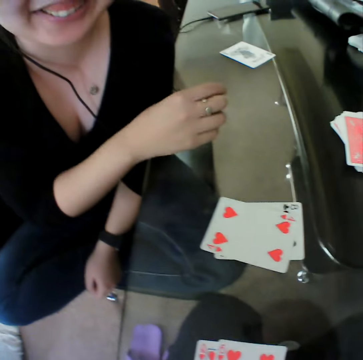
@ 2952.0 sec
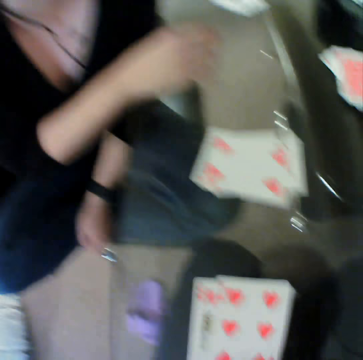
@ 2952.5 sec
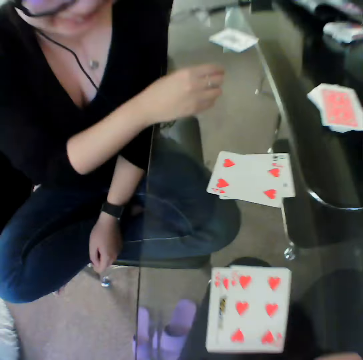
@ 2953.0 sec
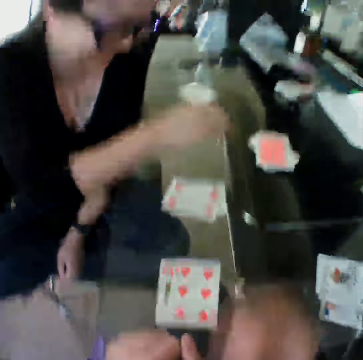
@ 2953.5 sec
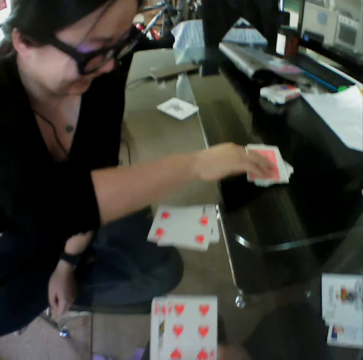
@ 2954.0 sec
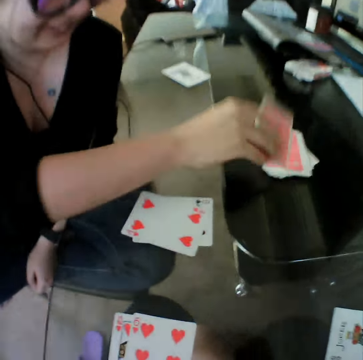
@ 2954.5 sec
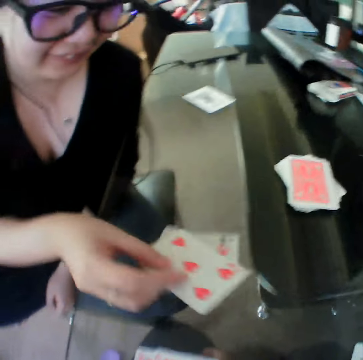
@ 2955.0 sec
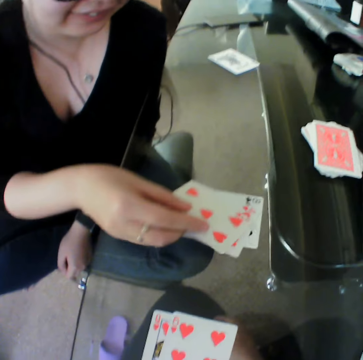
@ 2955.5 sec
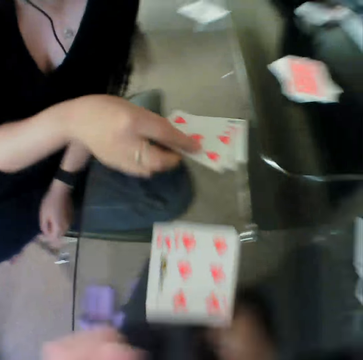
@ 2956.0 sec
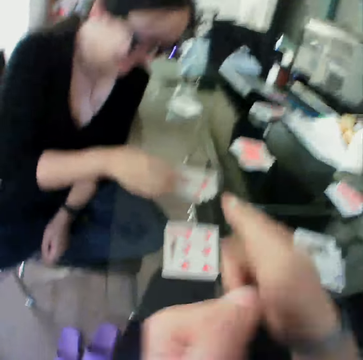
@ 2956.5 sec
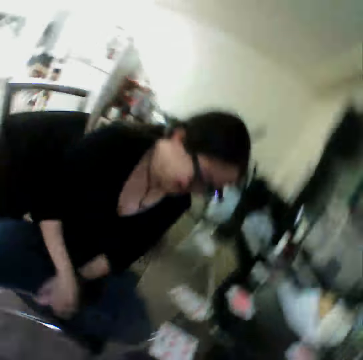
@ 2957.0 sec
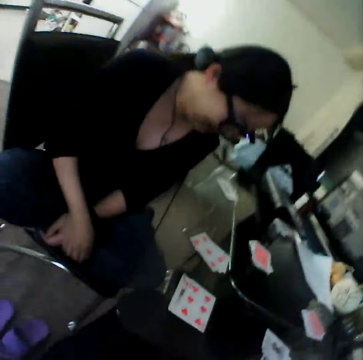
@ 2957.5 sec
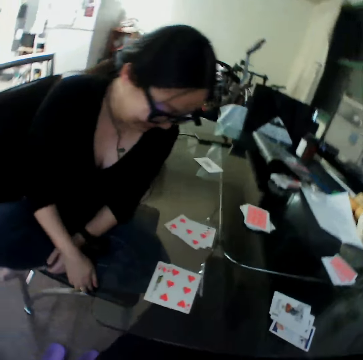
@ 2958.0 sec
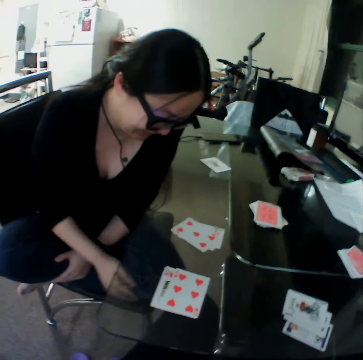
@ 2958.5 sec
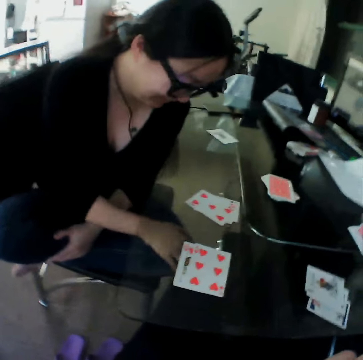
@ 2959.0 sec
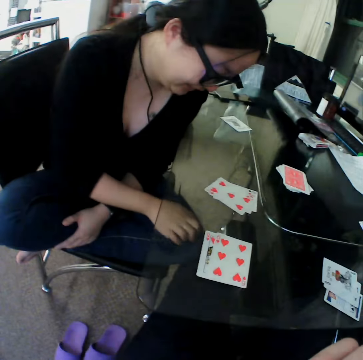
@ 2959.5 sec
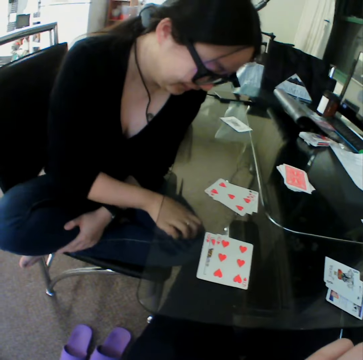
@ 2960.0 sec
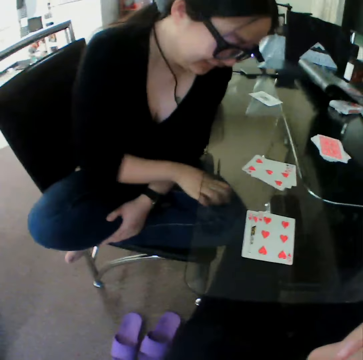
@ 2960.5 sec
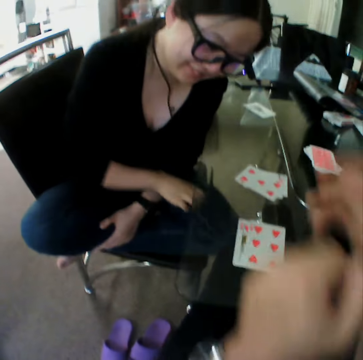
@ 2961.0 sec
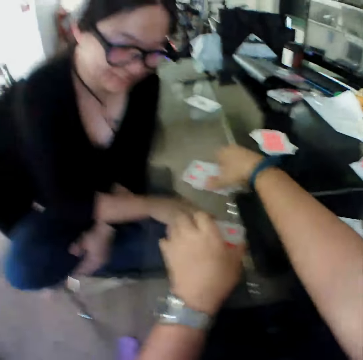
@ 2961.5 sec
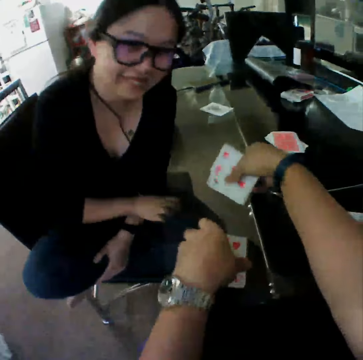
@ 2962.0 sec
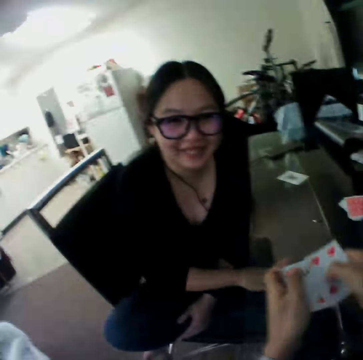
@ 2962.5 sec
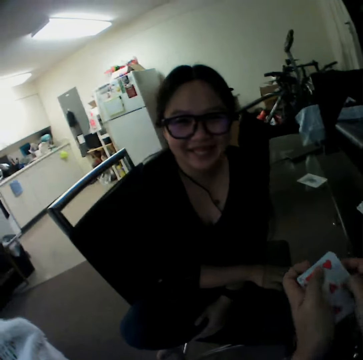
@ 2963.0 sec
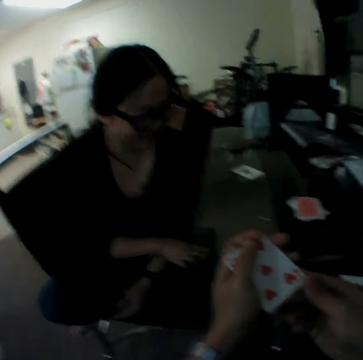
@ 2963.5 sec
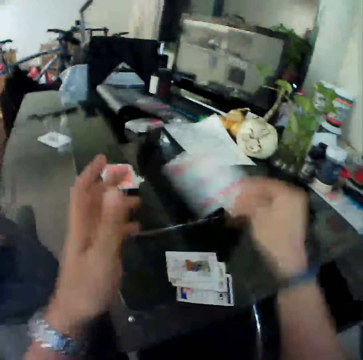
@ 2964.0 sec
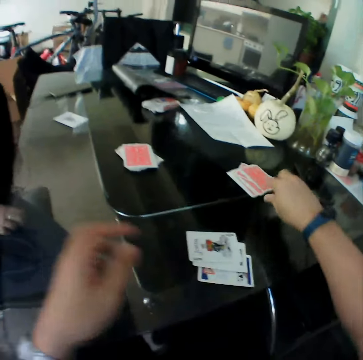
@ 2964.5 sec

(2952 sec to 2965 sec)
The woman picks a card from the table. The woman drops the card on the table. The woman scratches her left leg. The camera wearer picks the cards from the table with his left hand. He picks the cards from the table with his right hand. He holds the cards with both hands.

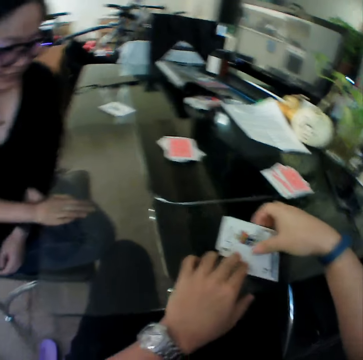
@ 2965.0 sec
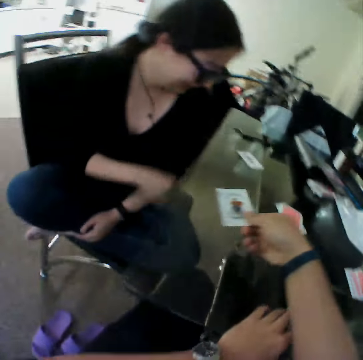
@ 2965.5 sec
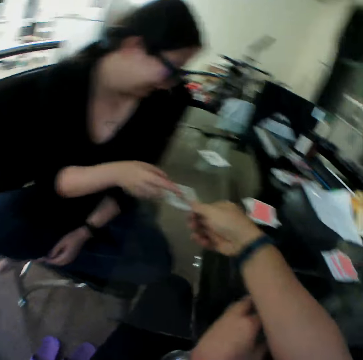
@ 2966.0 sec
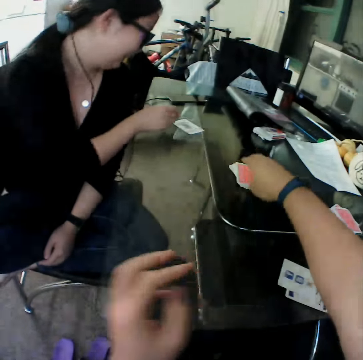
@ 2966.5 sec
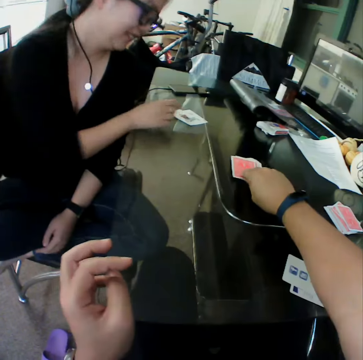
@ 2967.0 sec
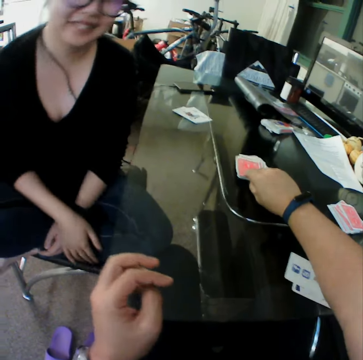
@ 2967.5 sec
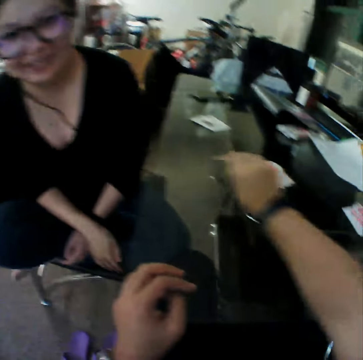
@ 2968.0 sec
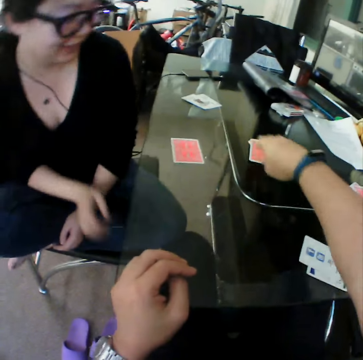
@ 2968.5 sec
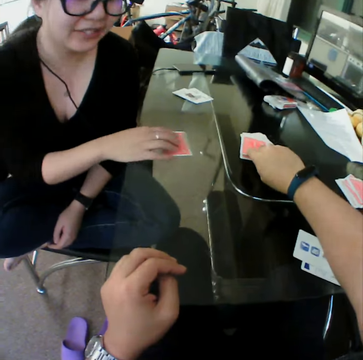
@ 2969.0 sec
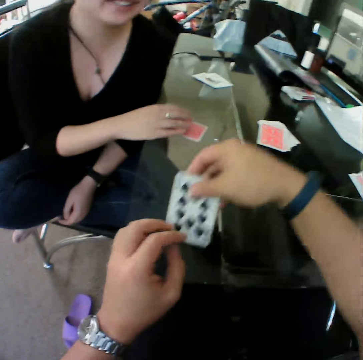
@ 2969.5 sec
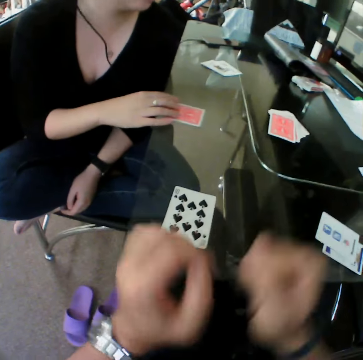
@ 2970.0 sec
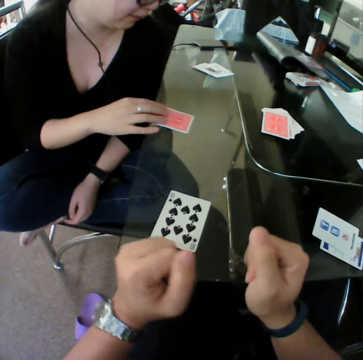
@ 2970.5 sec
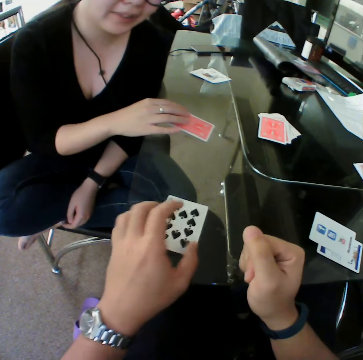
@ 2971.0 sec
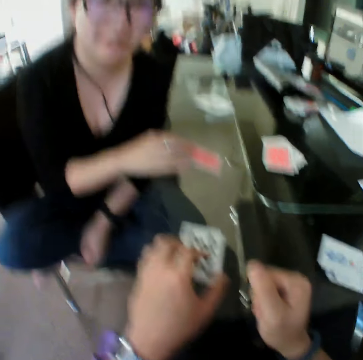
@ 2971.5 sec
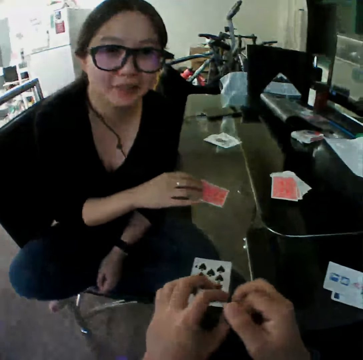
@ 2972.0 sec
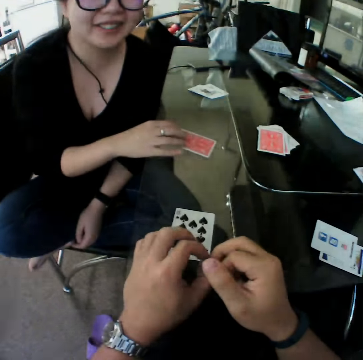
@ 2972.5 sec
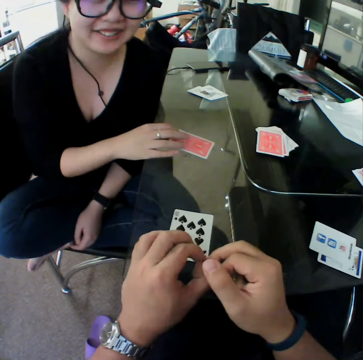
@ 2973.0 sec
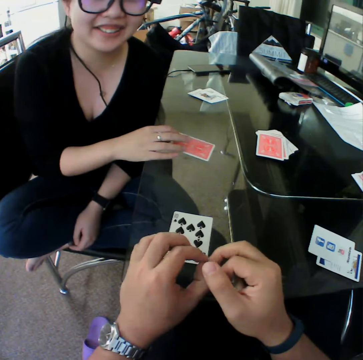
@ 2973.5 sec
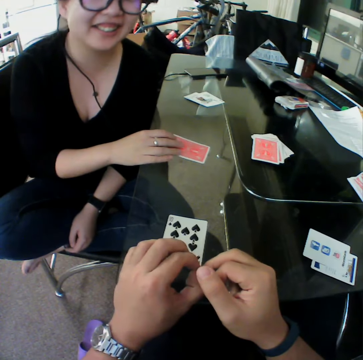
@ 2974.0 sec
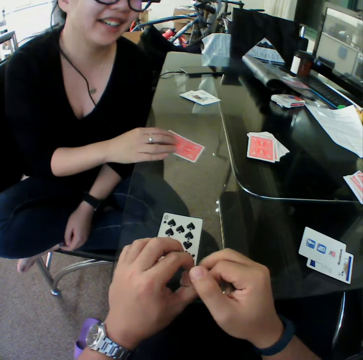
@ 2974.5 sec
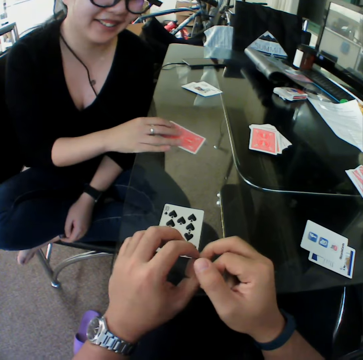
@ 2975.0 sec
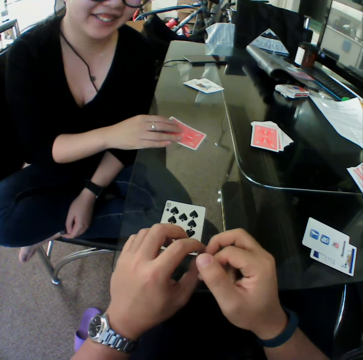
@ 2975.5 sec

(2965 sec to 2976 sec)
The camera wearer drops the cards on the table. They pick a card from the table. They hand the card to the woman. The woman takes the card from the camera wearer. The camera wearer picks a card from the table. The woman drops the card on the table. The camera wearer drops the card on the table. They pick a card from the table. The woman touches the card on the table. The camera wearer drops the card on the table. The woman holds the card.

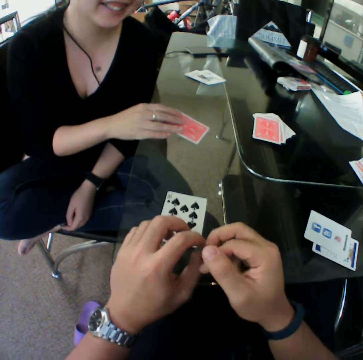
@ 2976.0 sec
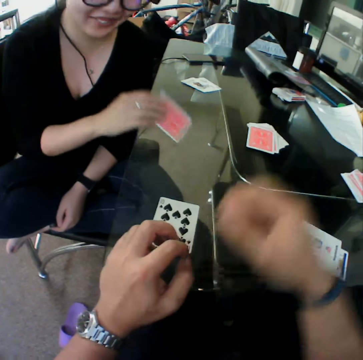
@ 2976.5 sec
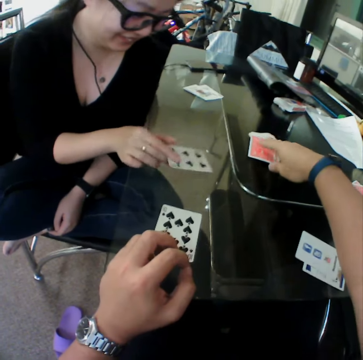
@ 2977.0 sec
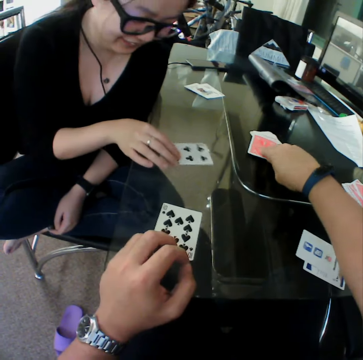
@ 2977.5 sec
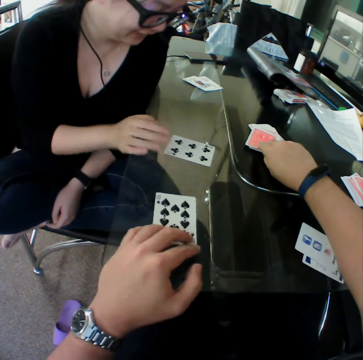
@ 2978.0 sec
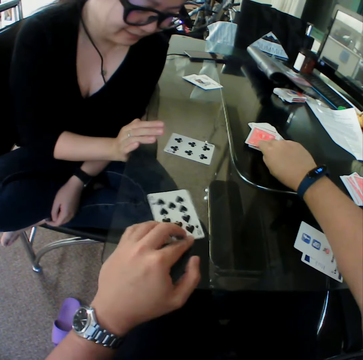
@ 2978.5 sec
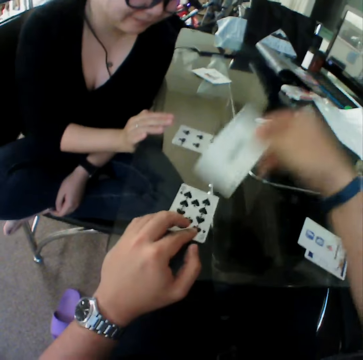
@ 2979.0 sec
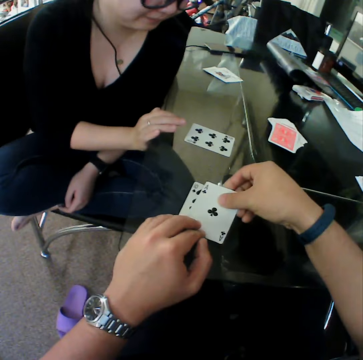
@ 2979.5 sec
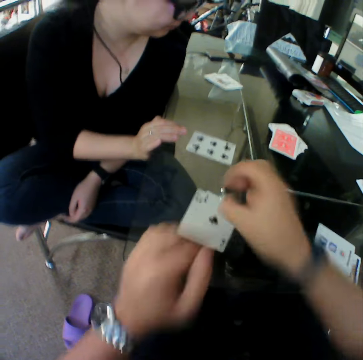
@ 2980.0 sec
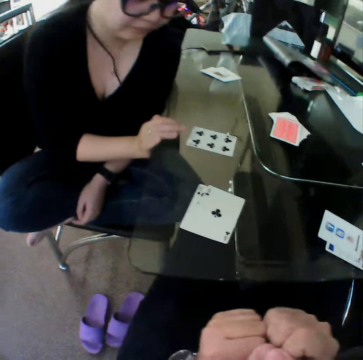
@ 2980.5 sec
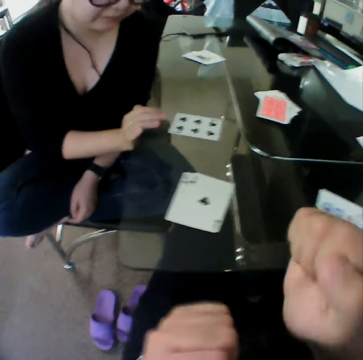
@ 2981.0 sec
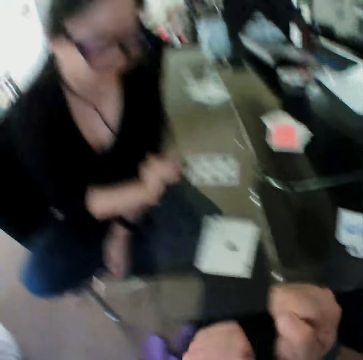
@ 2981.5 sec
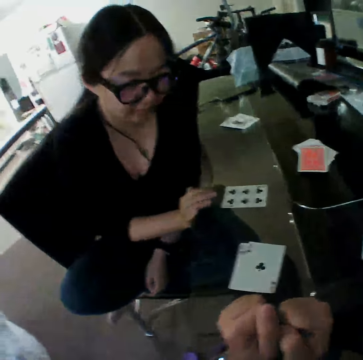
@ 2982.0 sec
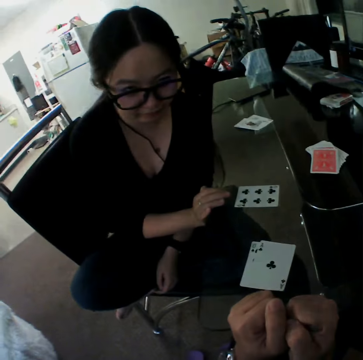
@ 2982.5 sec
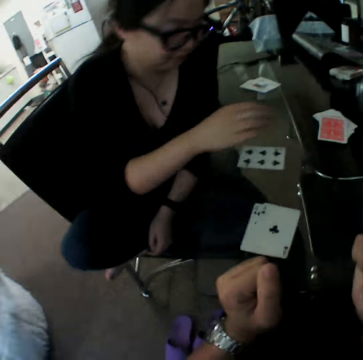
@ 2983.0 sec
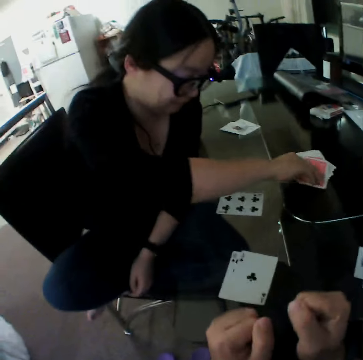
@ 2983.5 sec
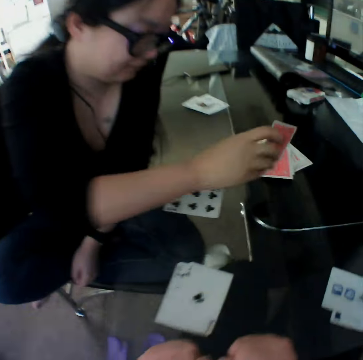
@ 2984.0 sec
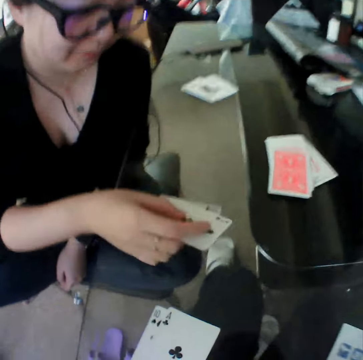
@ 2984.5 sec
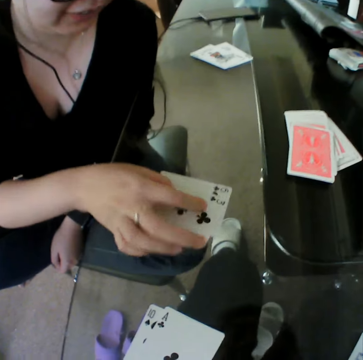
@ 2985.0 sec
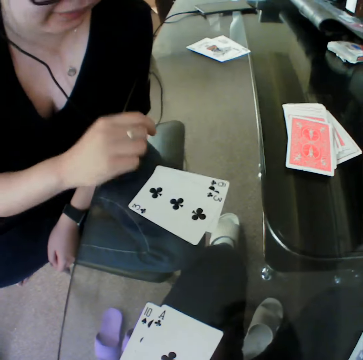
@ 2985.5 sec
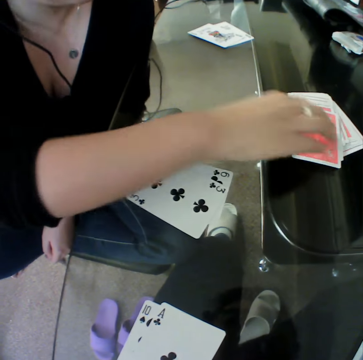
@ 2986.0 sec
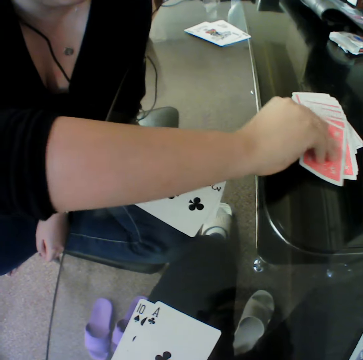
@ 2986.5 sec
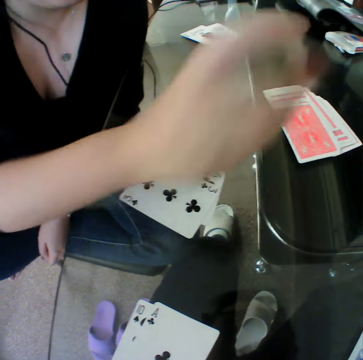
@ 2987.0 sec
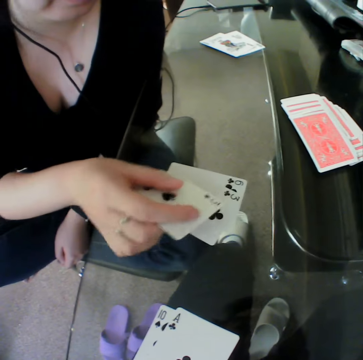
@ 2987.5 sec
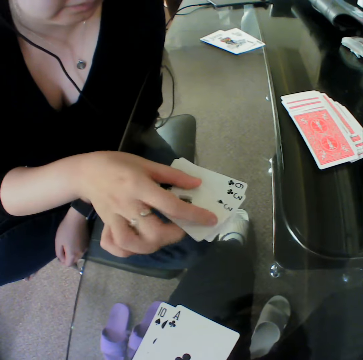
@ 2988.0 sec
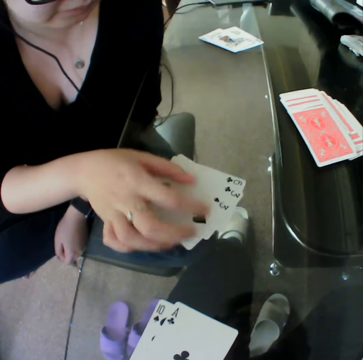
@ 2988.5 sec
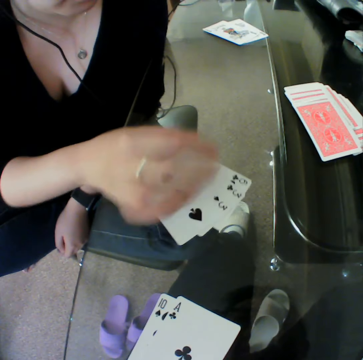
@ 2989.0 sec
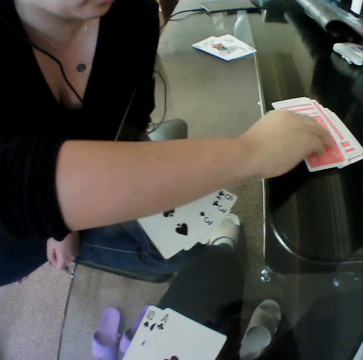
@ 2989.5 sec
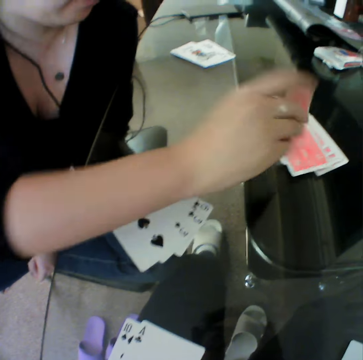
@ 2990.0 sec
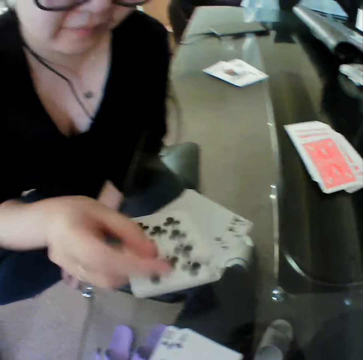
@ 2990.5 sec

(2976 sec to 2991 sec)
The woman puts the card down. The camera wearer picks a card from the table. The woman touches the card on the table. The camera wearer drops the card on the table. The woman picks a card from the table. The woman drops the card on the table. The woman picks a card from the table. The woman drops the card on the table. The woman picks a card from the table.
